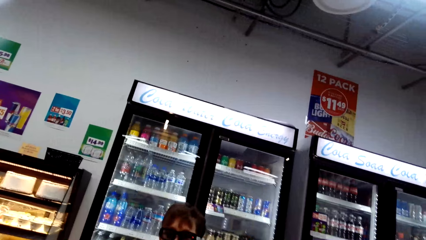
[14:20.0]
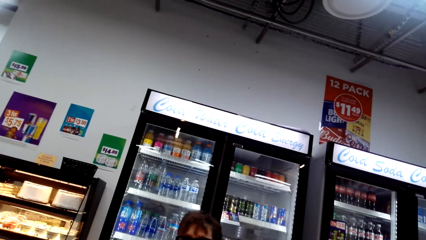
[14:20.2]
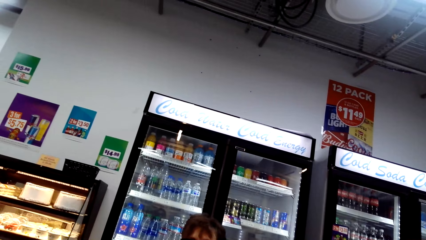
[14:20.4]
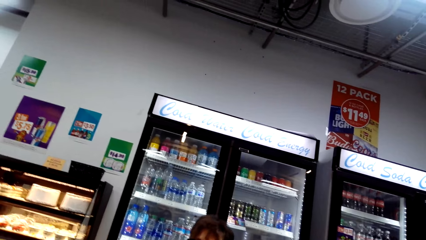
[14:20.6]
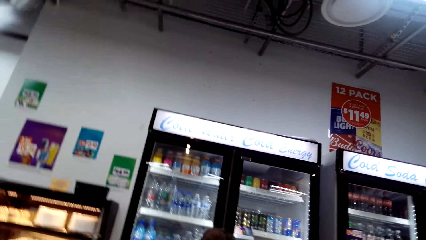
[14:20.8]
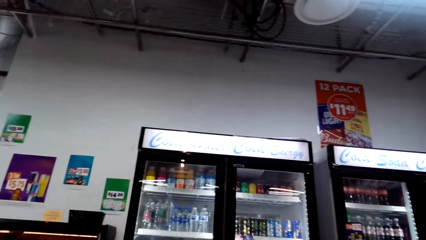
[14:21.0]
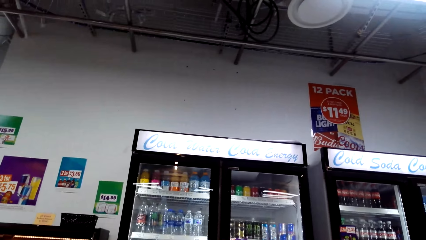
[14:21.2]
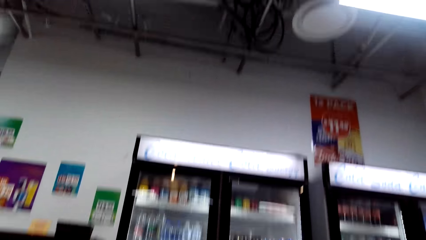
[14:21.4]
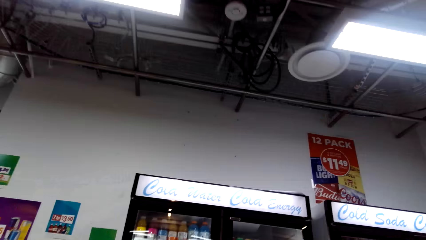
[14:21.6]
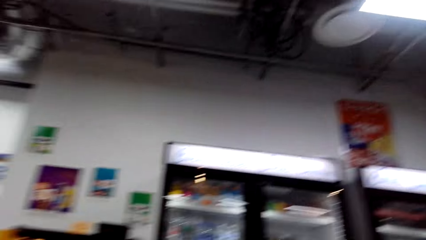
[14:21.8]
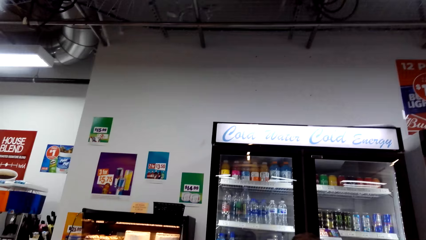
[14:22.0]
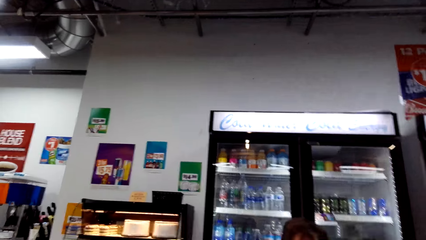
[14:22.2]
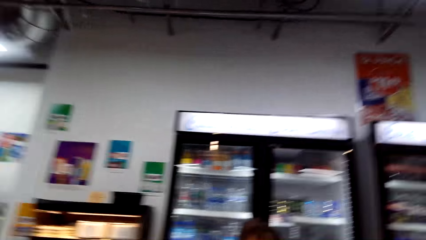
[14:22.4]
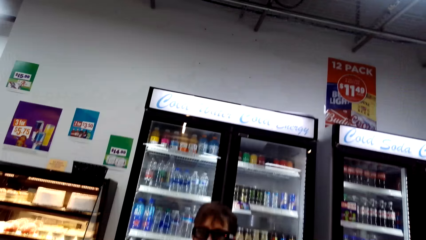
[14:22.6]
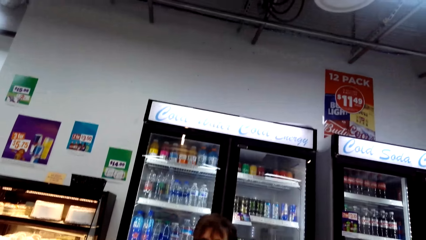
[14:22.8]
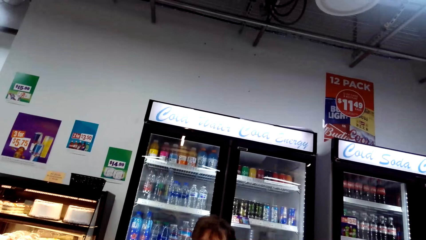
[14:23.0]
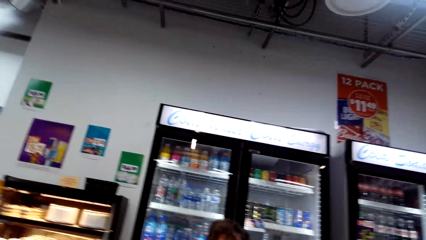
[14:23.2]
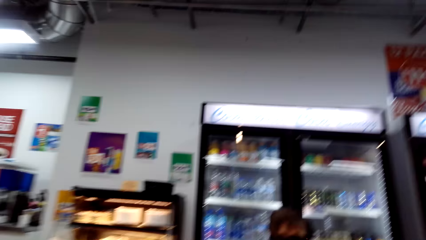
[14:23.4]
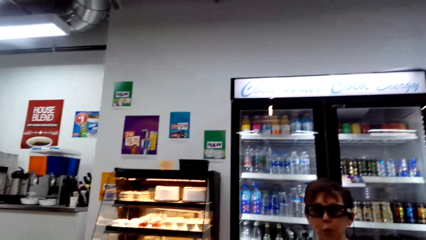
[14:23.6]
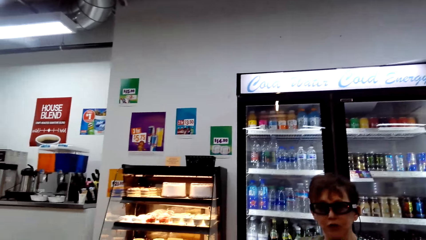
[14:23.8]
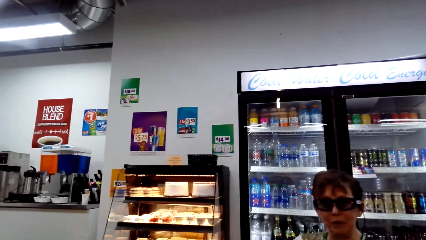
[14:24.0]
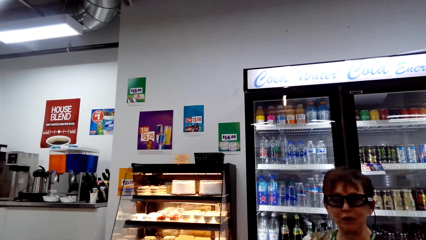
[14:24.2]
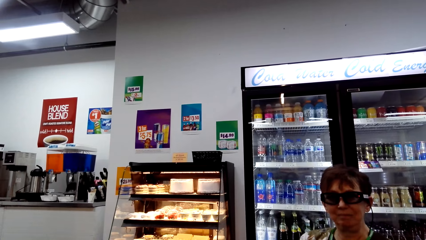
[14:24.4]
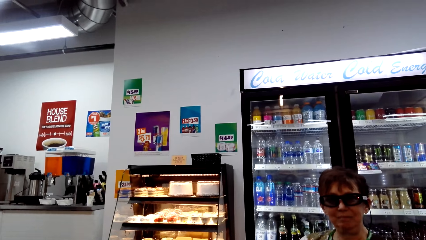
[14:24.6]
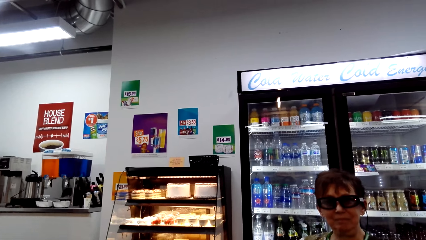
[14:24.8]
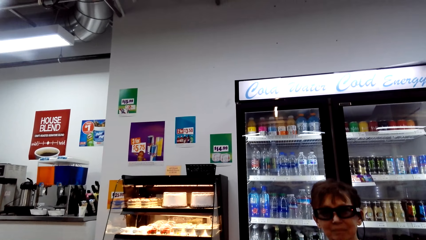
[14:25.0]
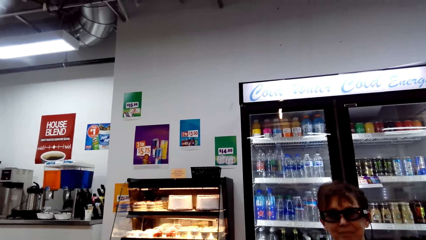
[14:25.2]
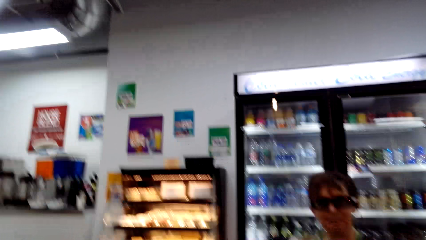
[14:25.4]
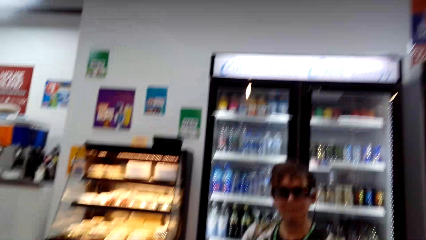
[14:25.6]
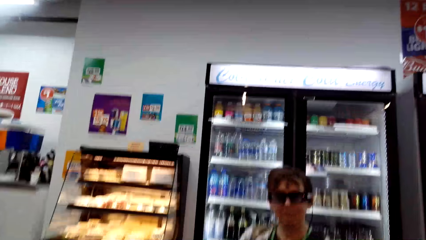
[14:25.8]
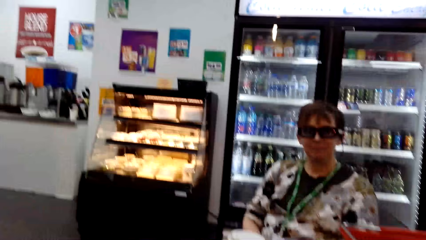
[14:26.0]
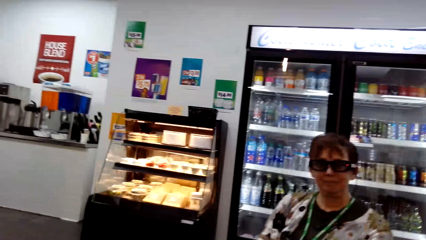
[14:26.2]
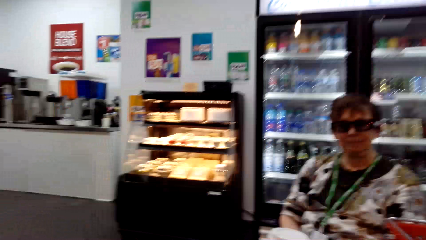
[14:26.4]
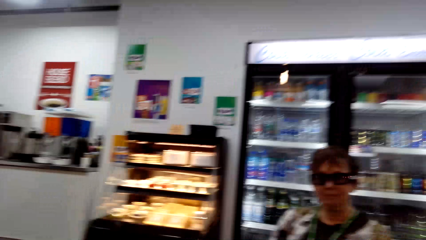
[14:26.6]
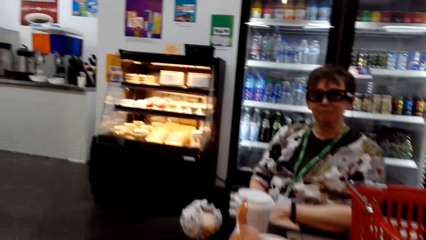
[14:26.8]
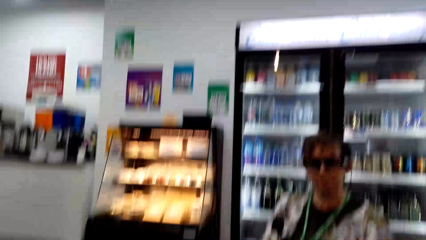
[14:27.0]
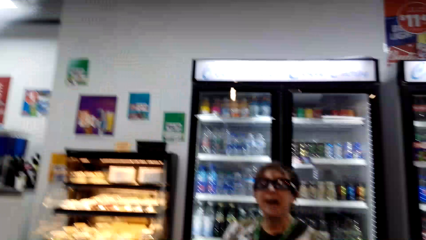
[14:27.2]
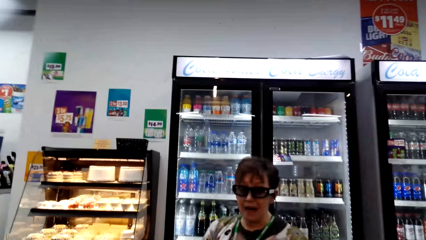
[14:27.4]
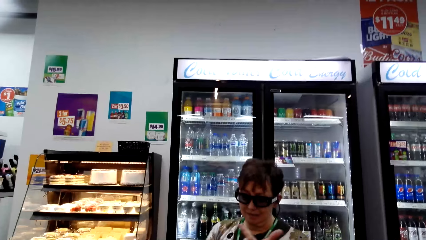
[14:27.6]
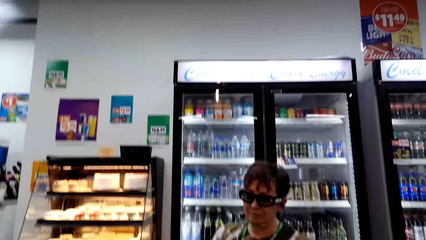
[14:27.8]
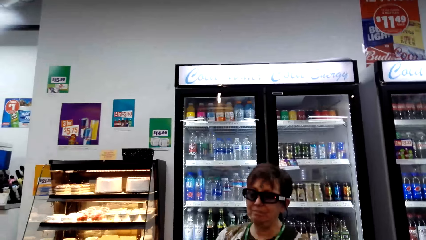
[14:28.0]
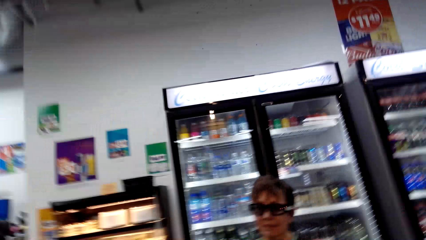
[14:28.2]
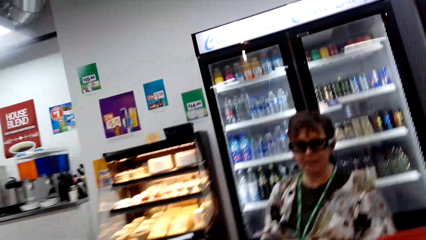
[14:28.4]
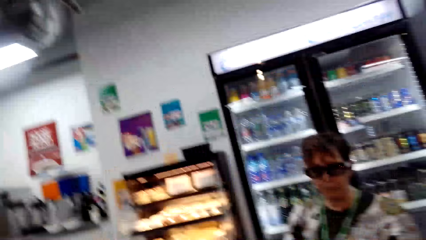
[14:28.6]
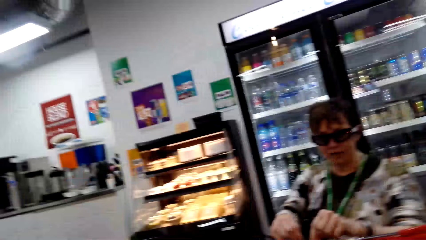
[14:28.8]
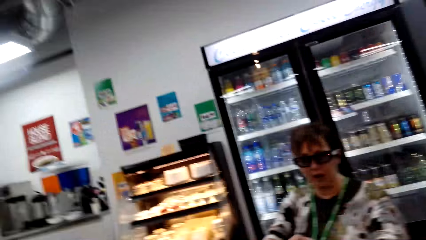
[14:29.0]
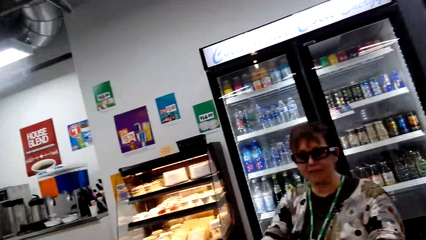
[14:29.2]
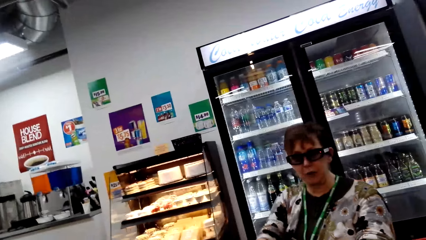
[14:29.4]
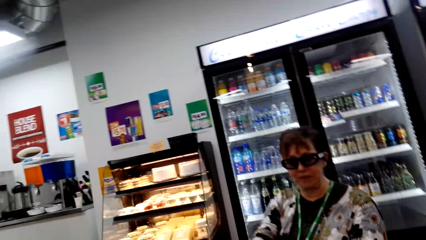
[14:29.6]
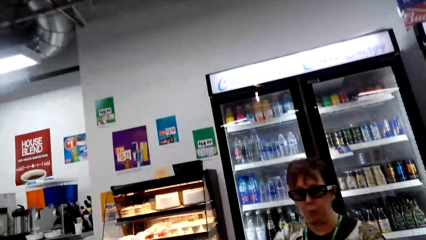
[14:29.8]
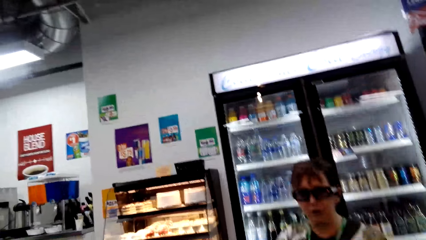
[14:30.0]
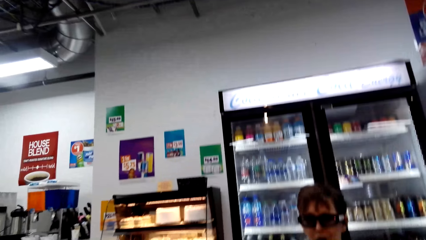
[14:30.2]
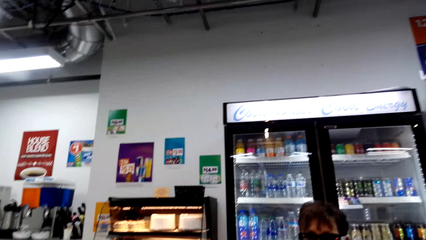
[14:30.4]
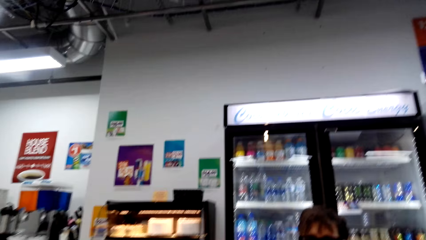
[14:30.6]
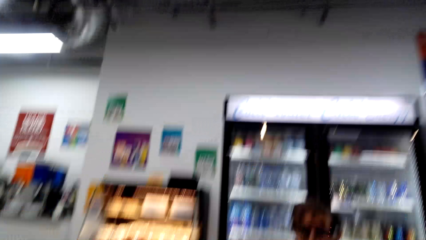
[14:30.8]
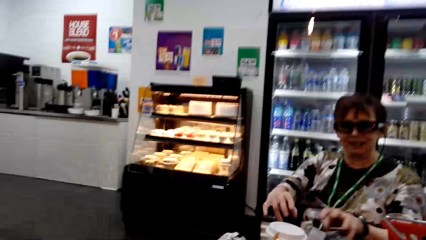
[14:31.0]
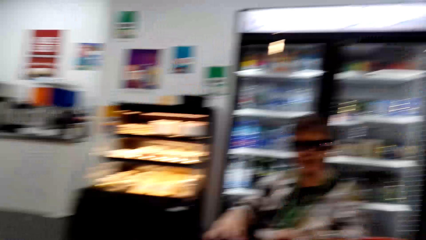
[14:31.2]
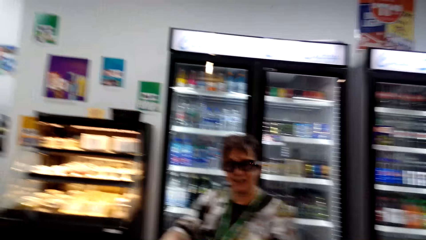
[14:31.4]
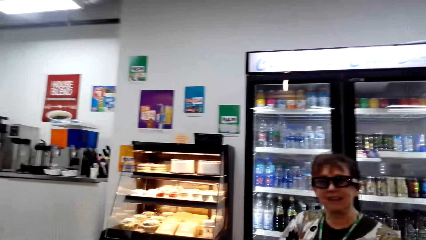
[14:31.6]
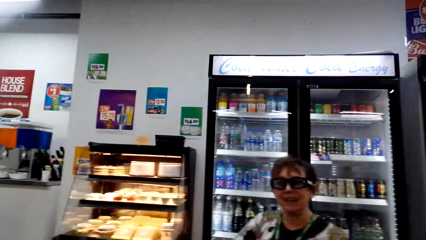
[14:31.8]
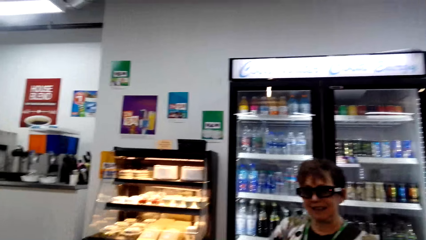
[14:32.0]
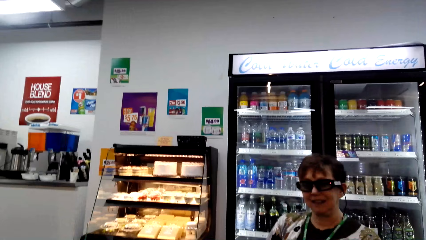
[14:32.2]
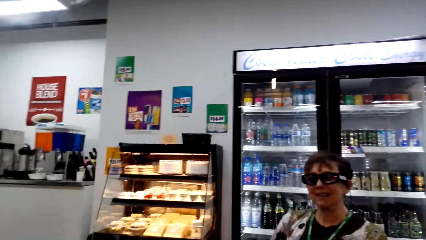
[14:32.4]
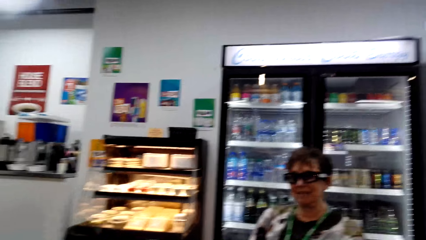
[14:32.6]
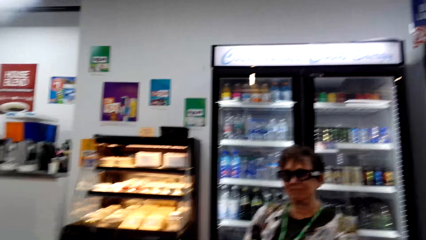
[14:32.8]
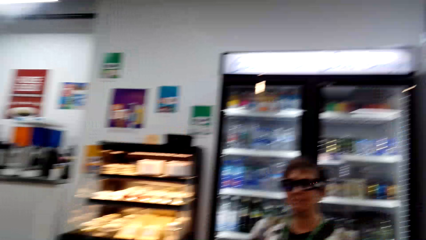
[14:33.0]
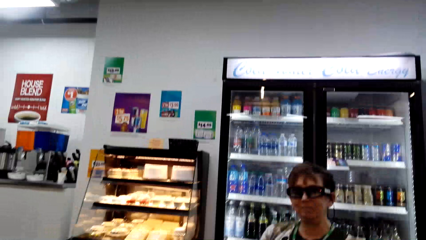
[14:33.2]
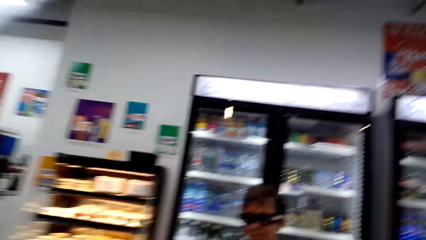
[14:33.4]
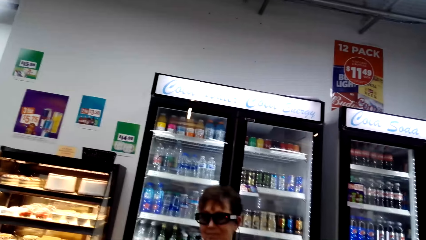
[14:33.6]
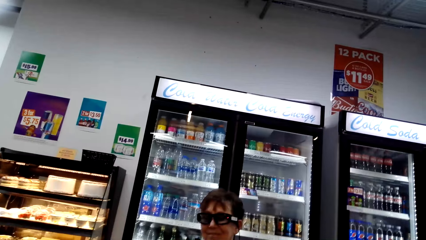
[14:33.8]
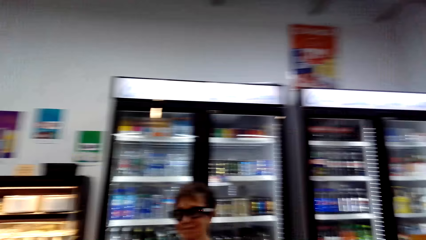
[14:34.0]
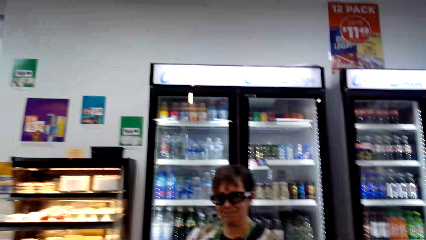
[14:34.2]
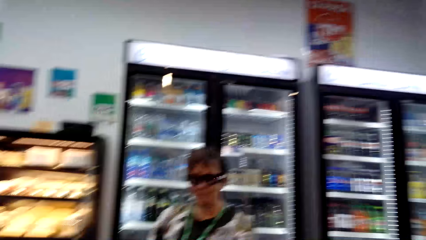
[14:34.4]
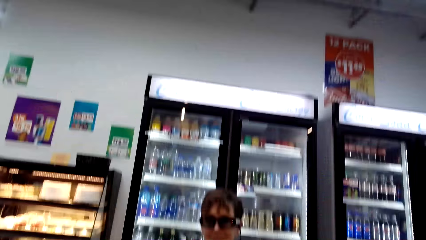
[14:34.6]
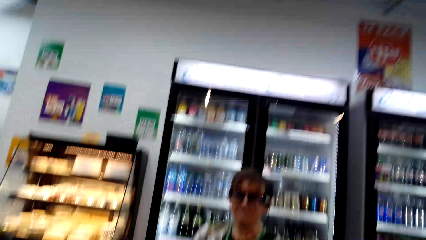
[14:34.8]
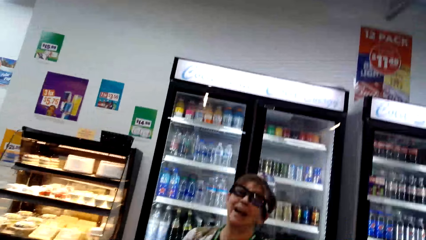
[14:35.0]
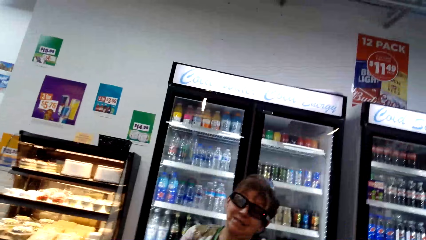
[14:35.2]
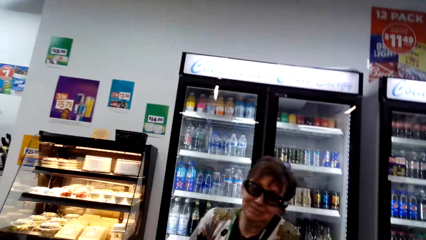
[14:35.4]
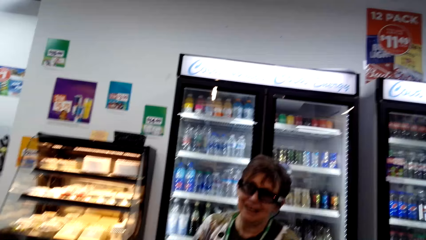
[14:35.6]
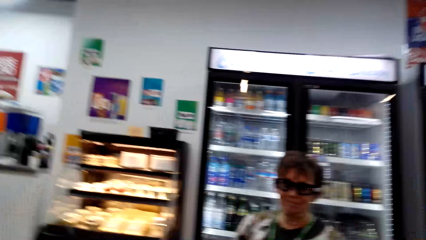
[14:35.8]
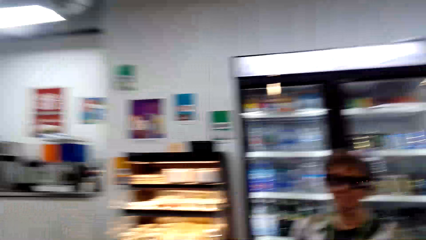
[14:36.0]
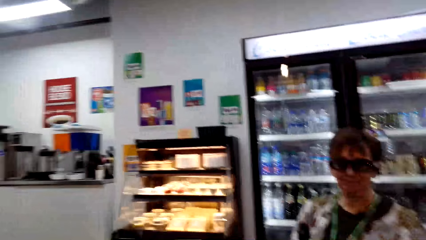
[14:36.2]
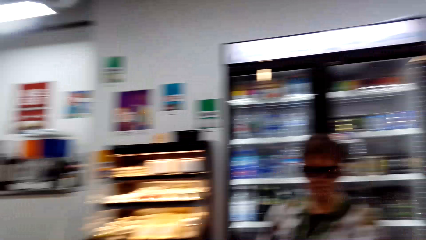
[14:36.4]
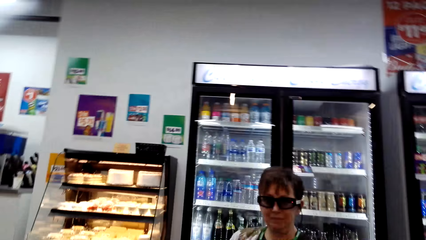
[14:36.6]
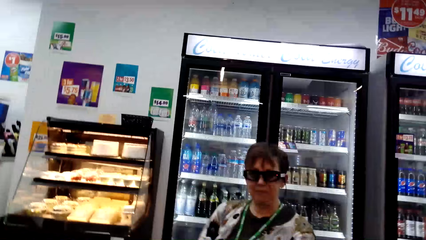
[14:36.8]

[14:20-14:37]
A woman talks. The camera wearer talks. The woman talks. The camera wearer talks.
